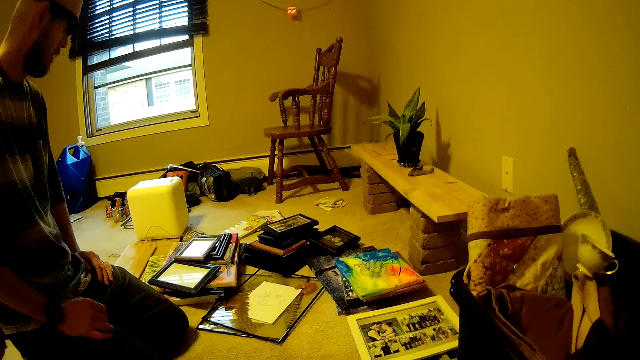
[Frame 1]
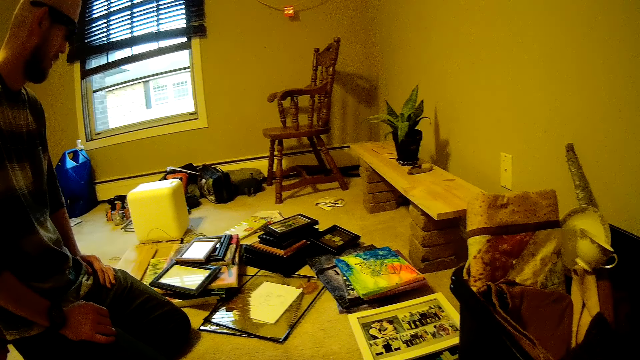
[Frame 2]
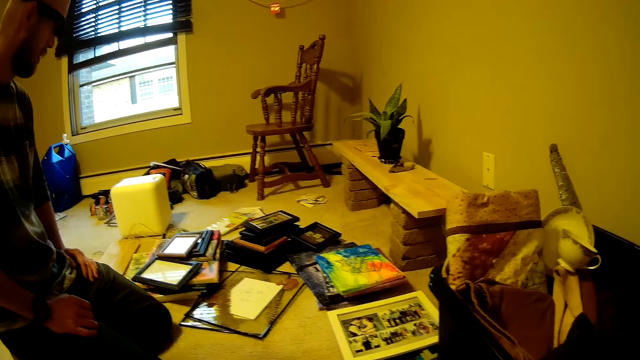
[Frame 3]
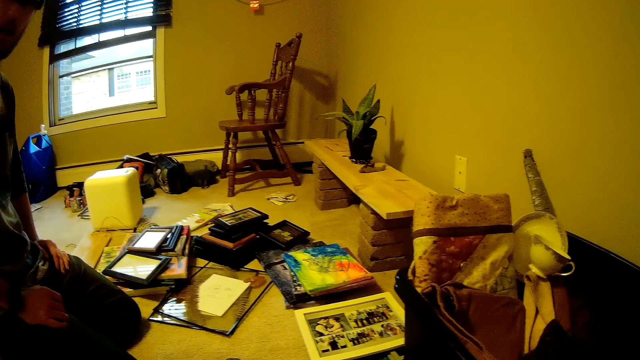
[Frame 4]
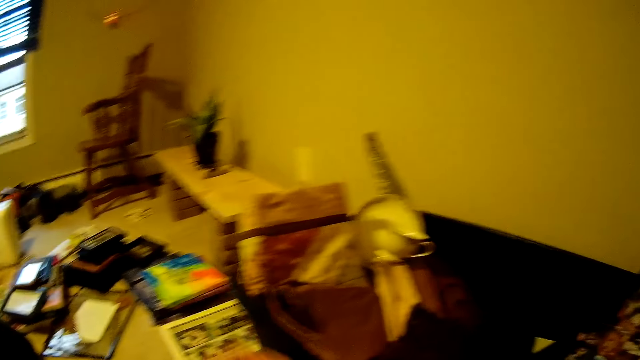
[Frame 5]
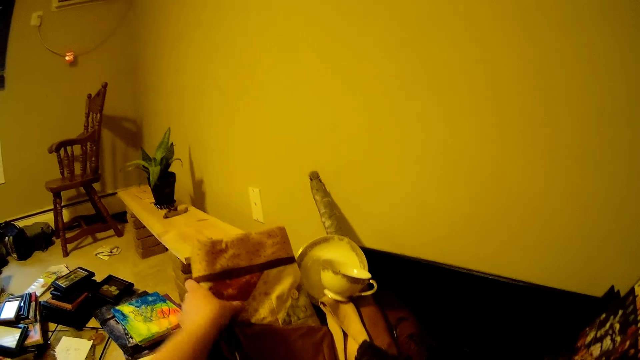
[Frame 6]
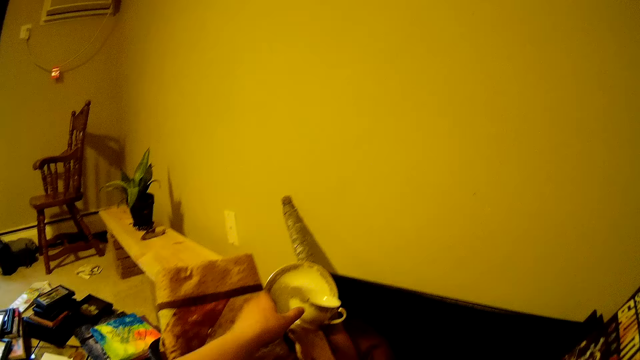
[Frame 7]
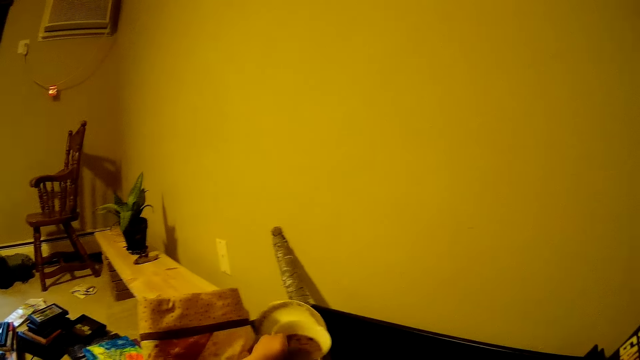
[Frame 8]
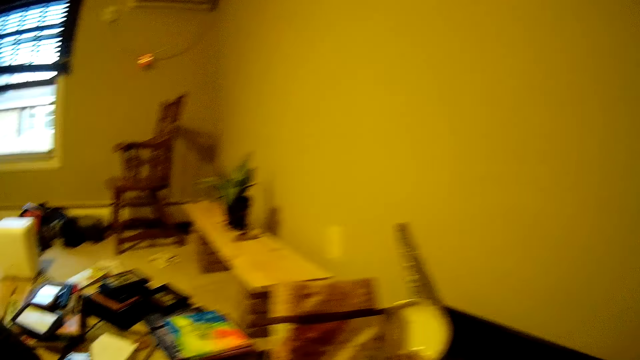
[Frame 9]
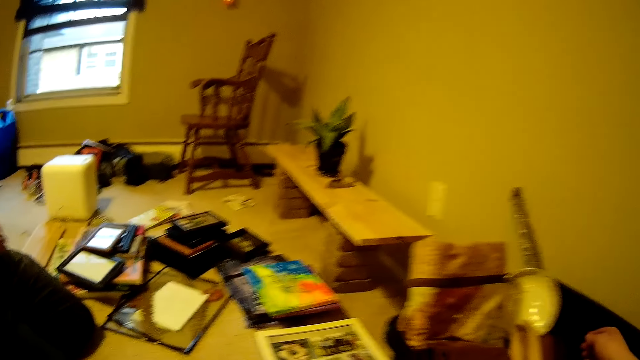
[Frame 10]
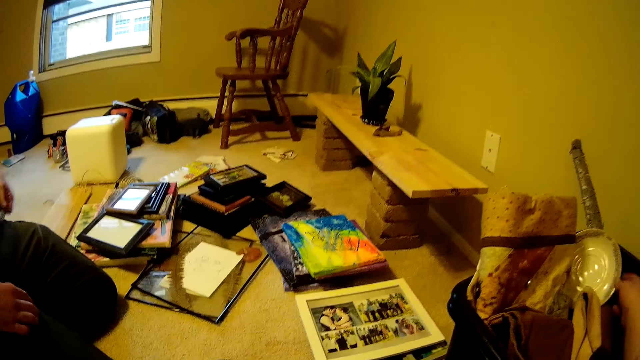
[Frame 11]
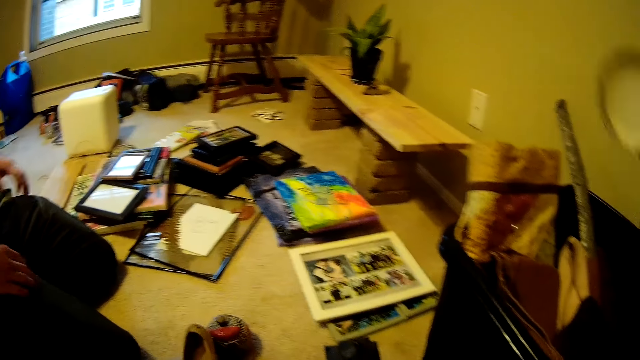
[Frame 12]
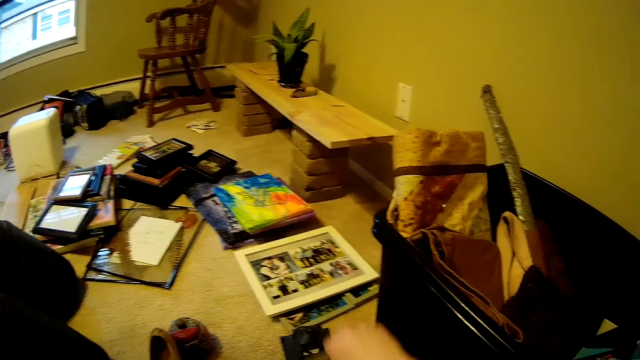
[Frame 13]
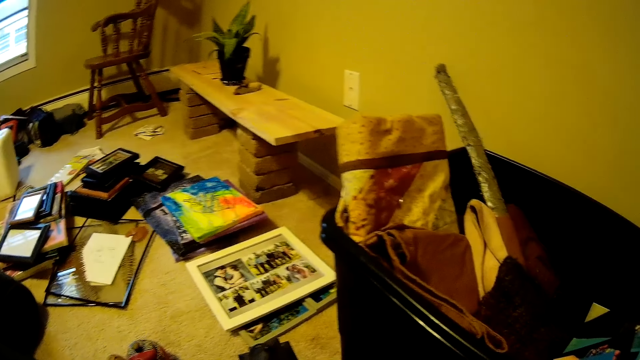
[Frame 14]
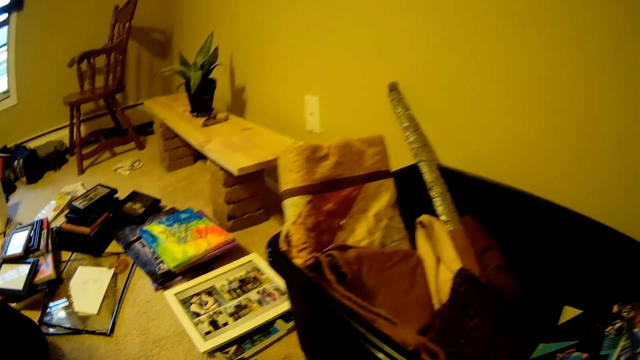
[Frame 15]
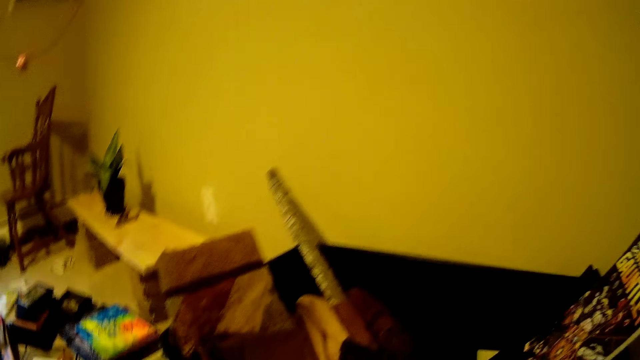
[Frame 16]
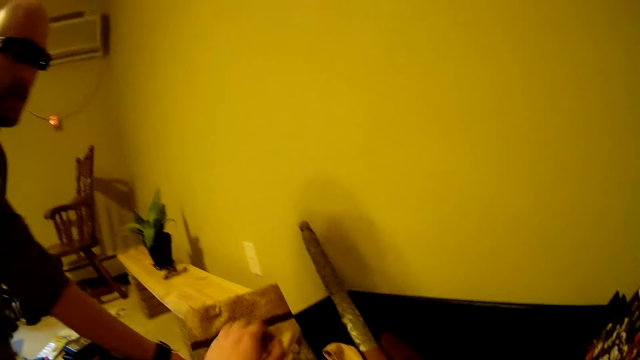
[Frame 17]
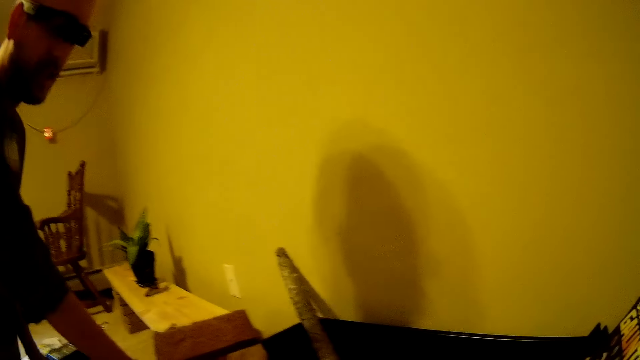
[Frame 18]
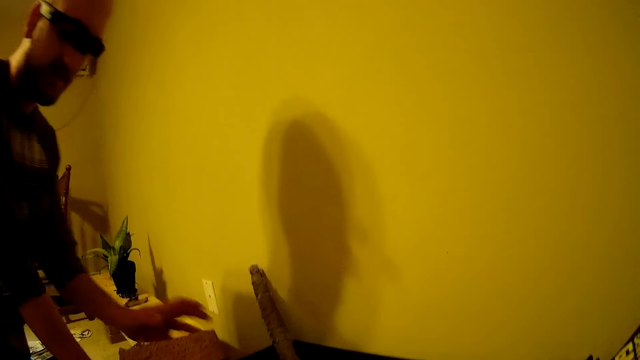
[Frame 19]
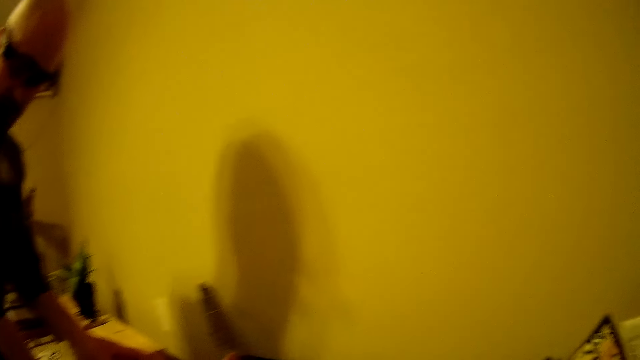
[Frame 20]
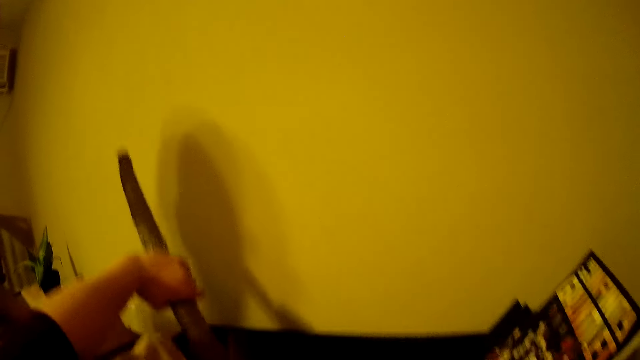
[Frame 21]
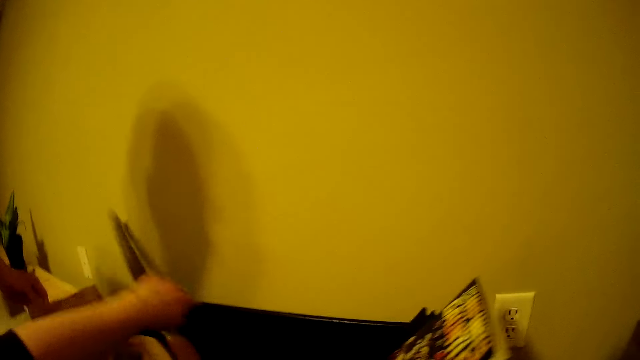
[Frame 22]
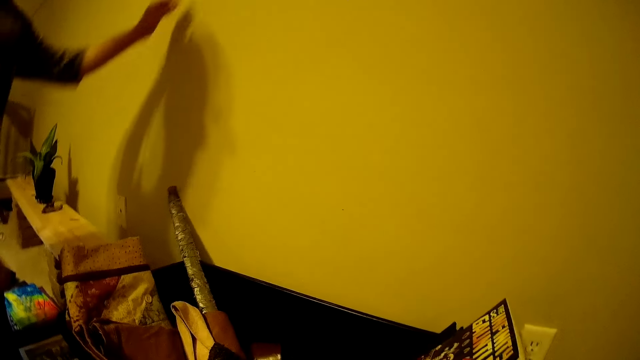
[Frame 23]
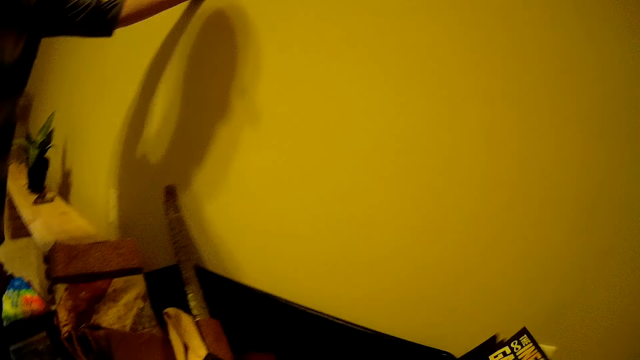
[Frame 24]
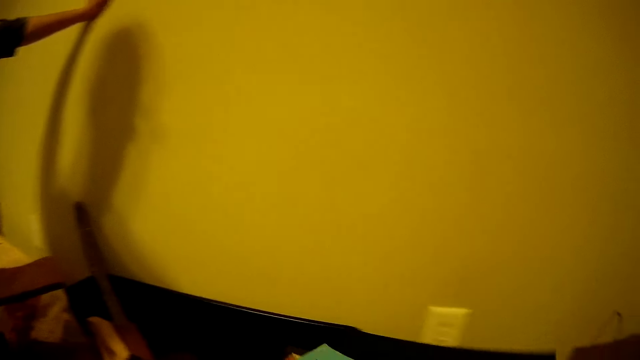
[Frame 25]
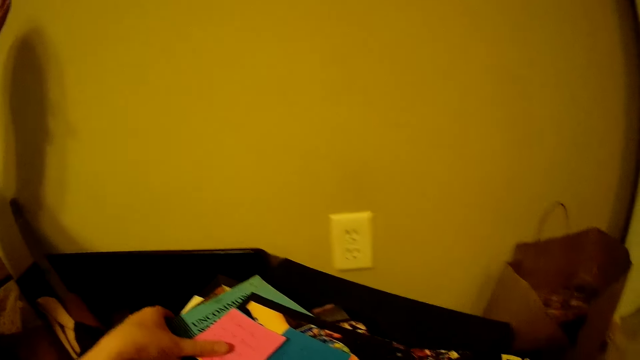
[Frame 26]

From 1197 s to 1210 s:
The camera wearer touches a cloth in the storage box with her left hand. She takes a teacup from the storage box with her left hand. She interacts with a man. She takes a saucer out of the storage box with her right hand. The man places his right hand on the storage box. The man places his left hand on the storage box. The camera wearer talks to the man. She holds a foil wrapped sword with her left hand. She drops a book on the floor with her right hand.

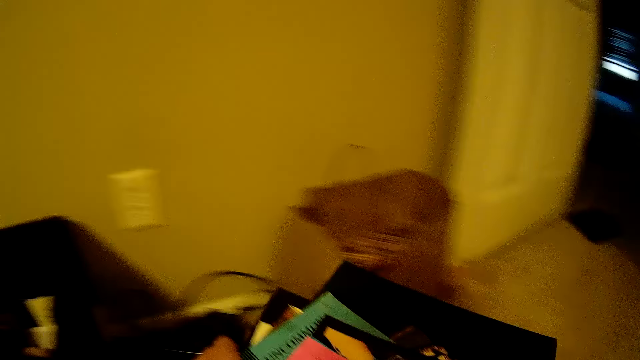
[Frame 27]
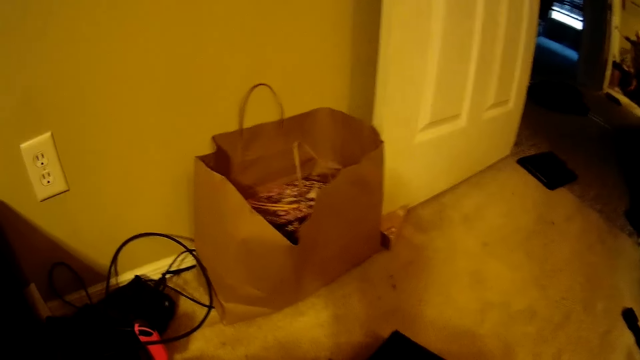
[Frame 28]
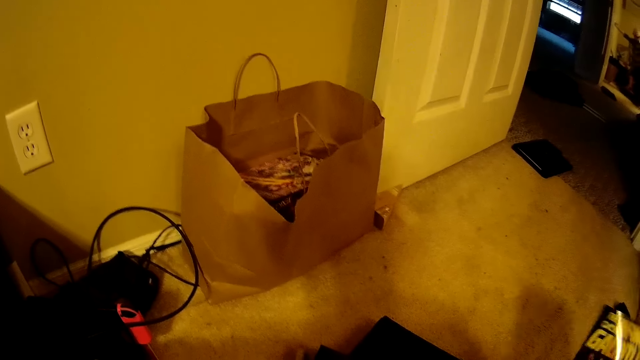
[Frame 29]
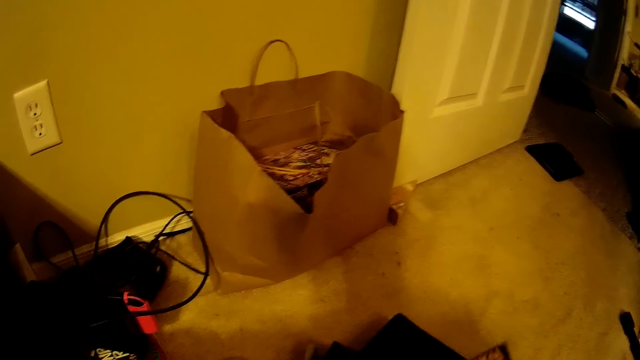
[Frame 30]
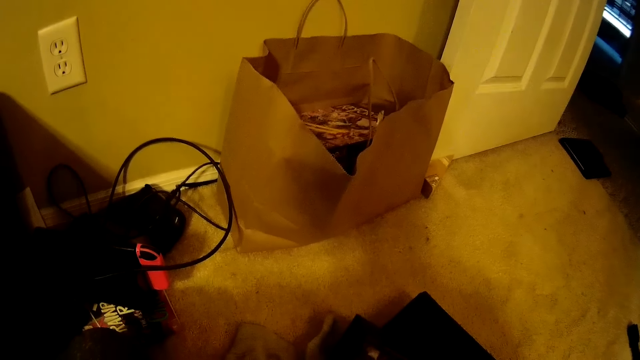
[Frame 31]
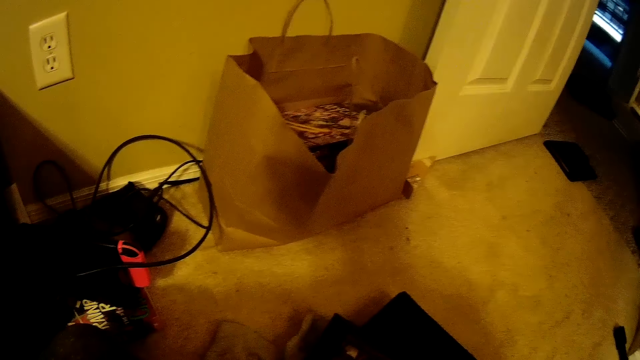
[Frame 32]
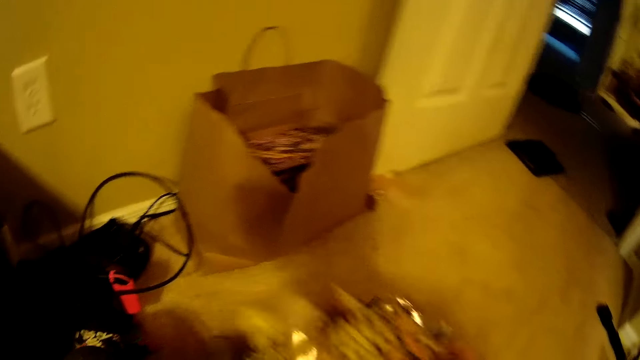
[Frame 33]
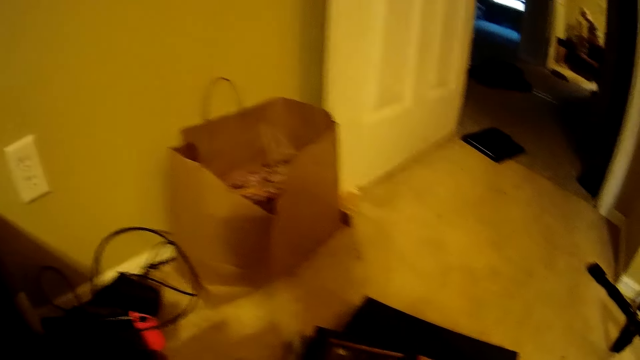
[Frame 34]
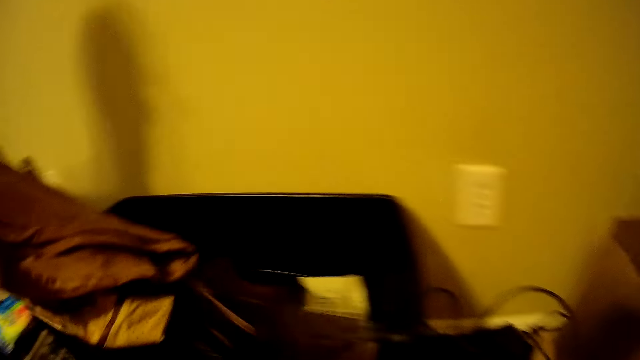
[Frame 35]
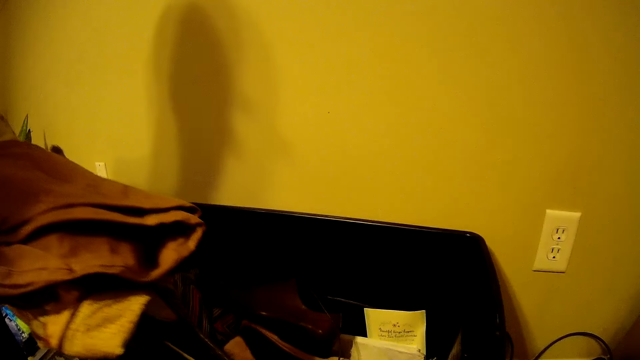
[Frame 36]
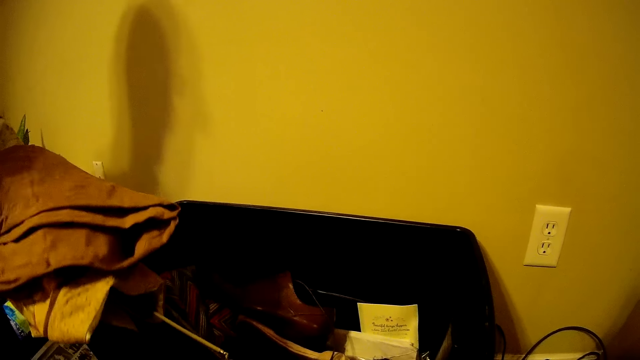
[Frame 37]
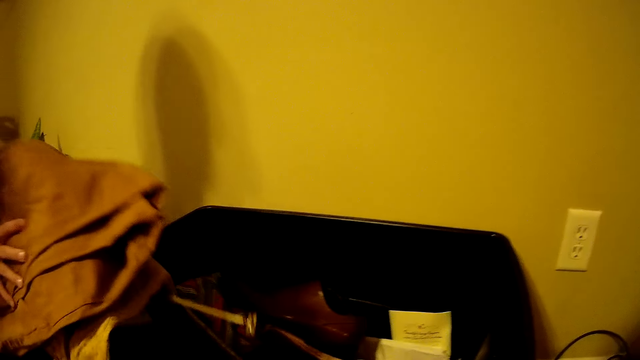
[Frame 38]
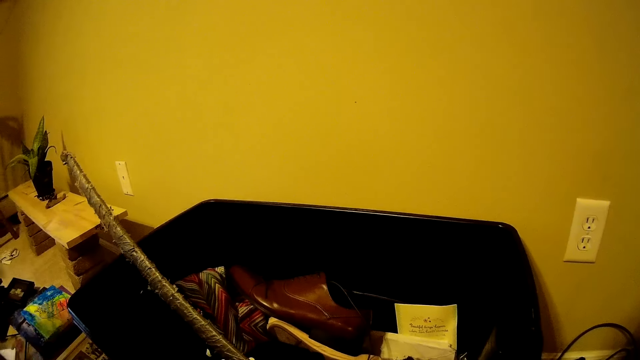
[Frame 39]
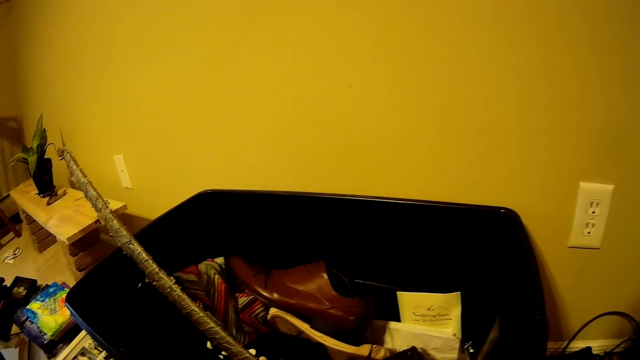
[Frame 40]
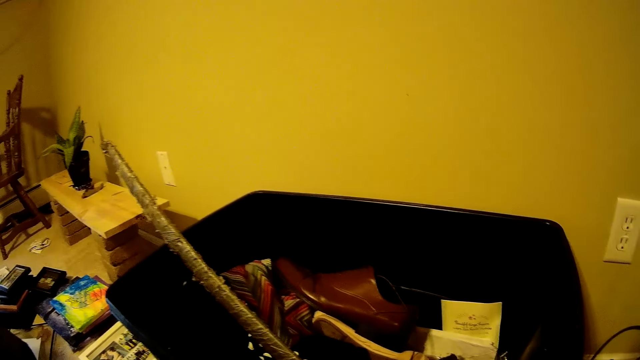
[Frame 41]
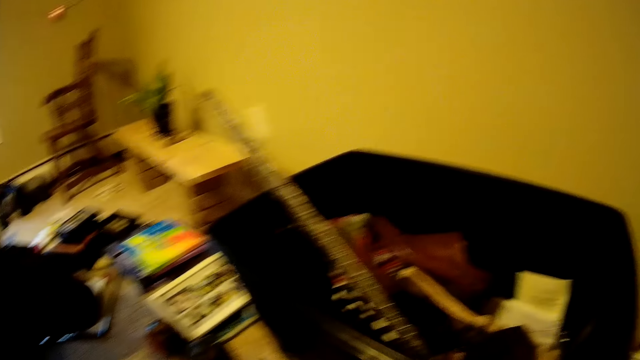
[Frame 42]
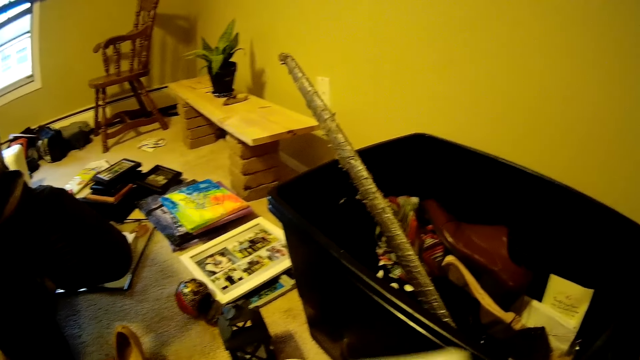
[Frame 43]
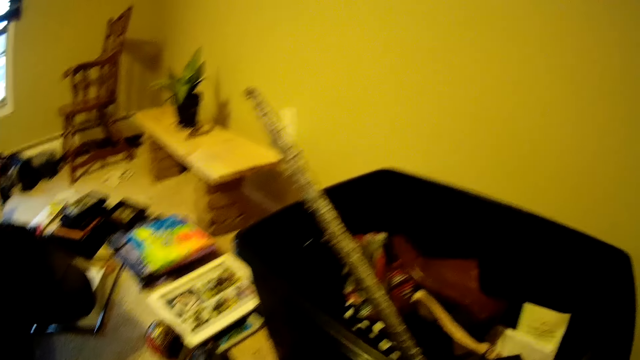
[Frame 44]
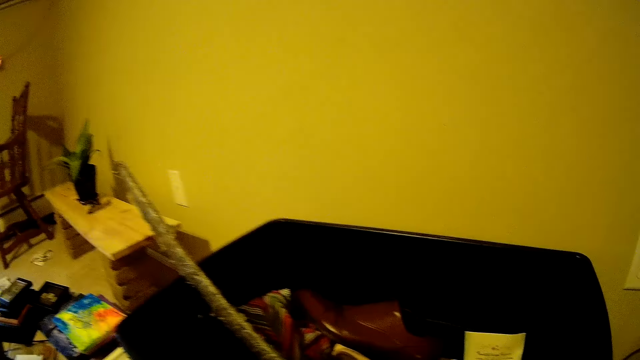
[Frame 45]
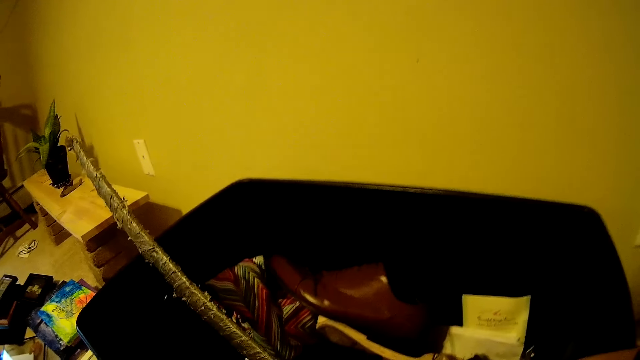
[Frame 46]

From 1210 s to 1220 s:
The camera wearer carries a pile of books from the storage box with both hands. She drops the pile of books on the floor with both hands. She checks the pile of books with both hands. She holds a brown cloth with her left hand. The man holds the brown cloth in both hands. The man interacts with the camera wearer.
